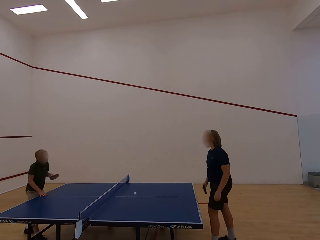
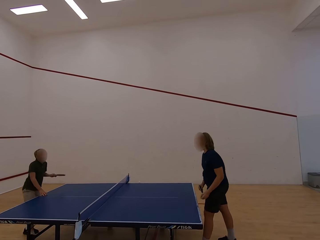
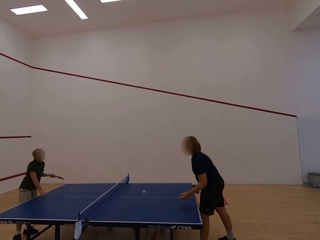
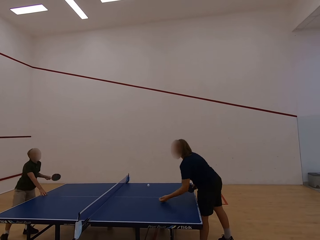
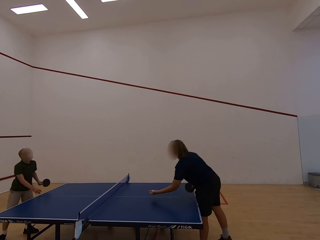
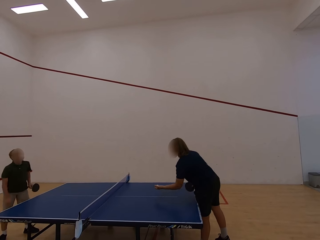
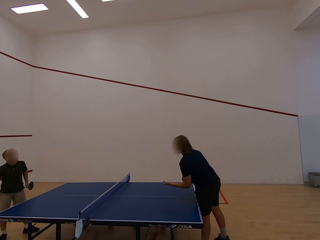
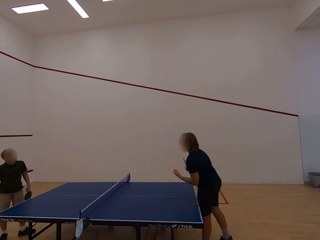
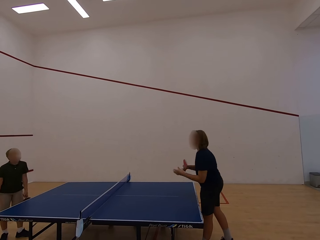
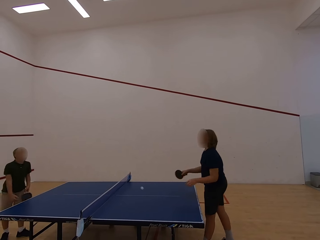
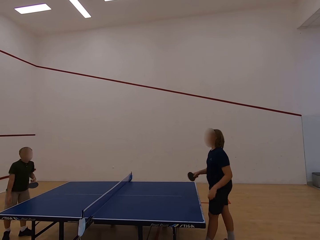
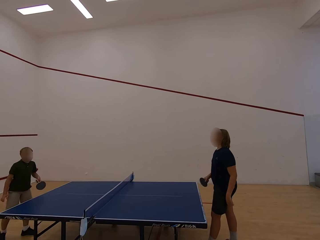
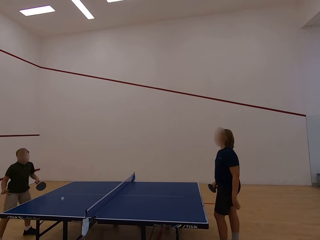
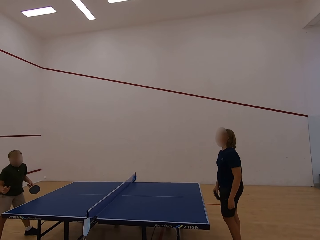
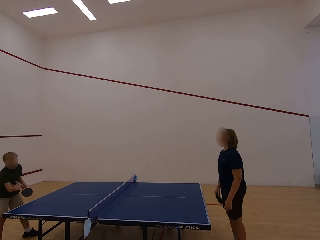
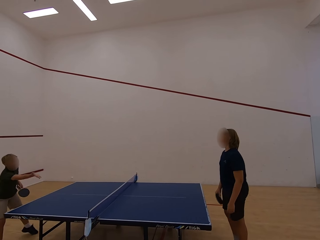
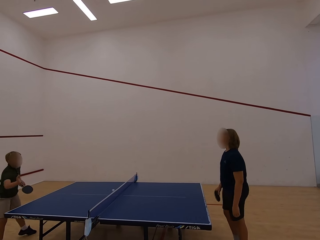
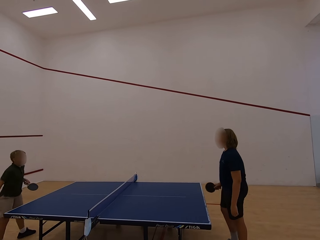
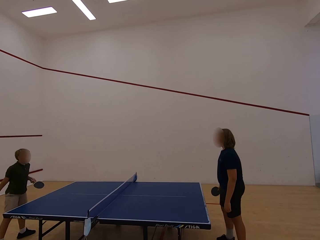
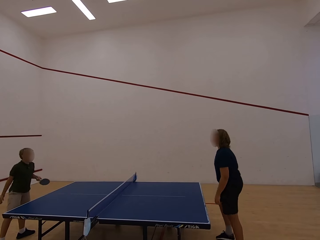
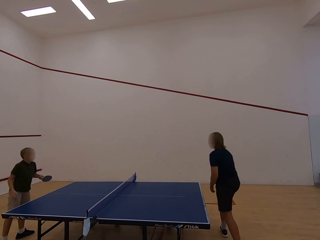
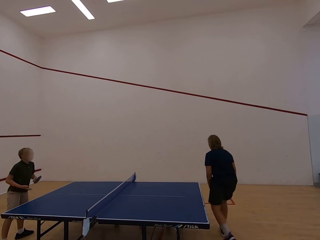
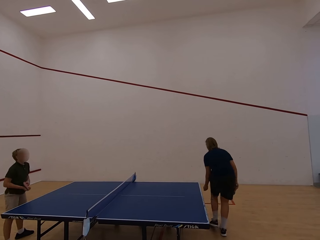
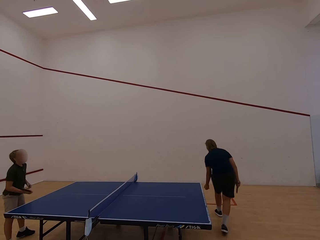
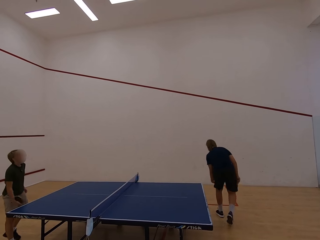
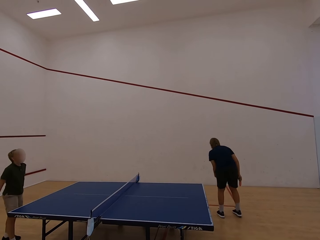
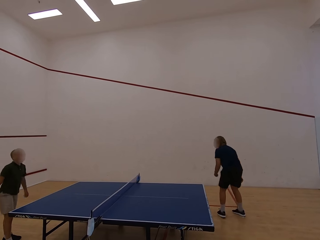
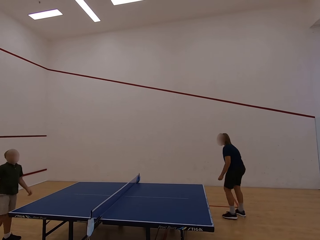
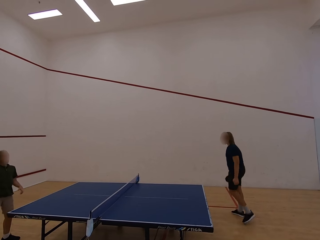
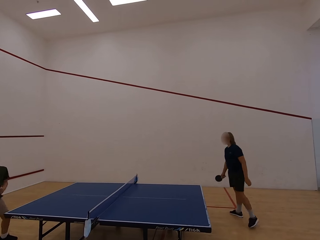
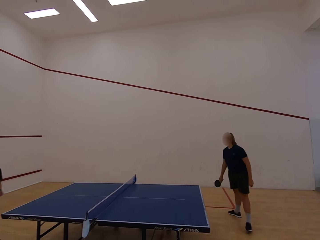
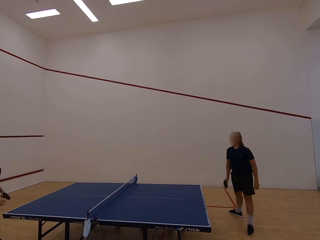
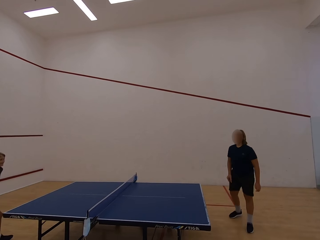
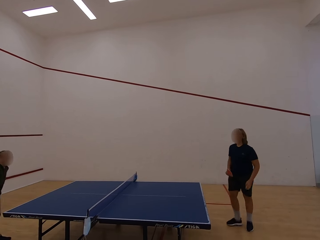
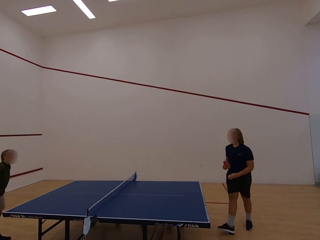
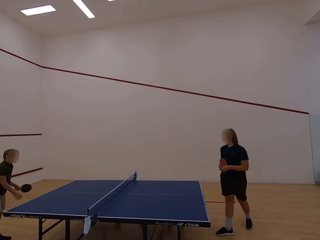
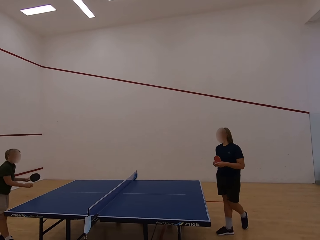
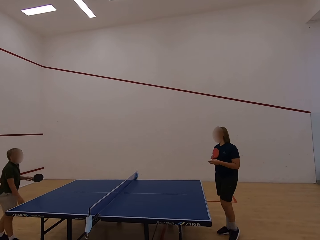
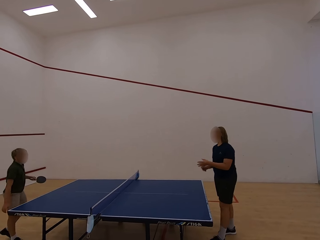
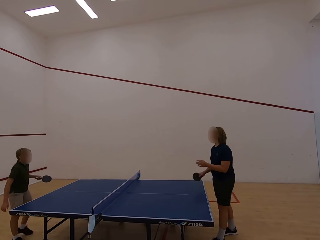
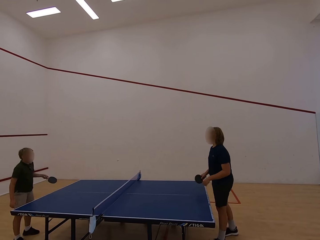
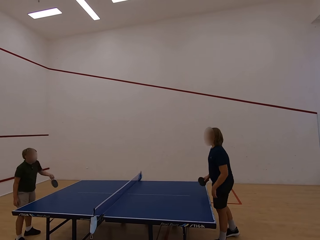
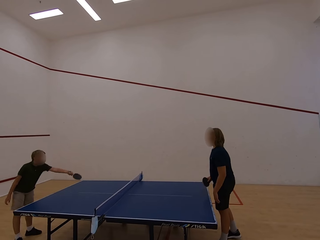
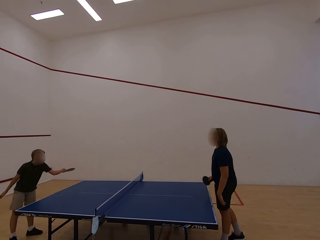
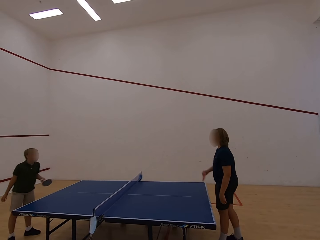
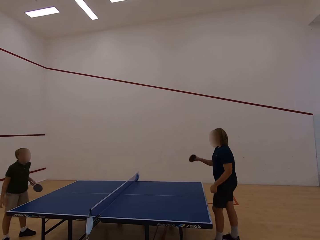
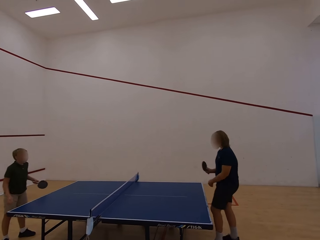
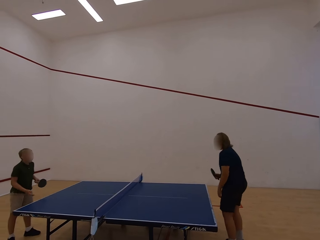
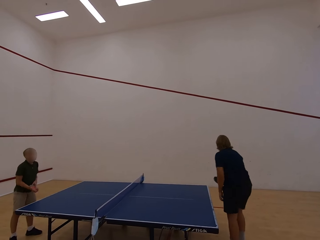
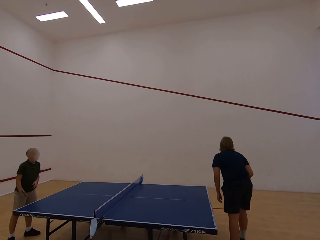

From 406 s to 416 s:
A lady holds the ball with the left hand. The lady catches the ball. The lady plays table tennis. A boy plays table tennis with the lady. The lady follows the ball, holds the ball with the left hand, catches the ball, walks in the room, moves toward the table, and plays table tennis. The boy plays table tennis with the lady.

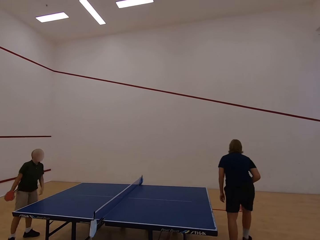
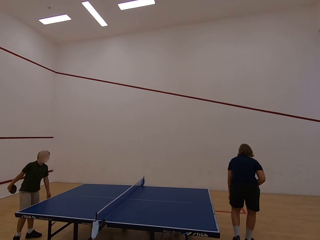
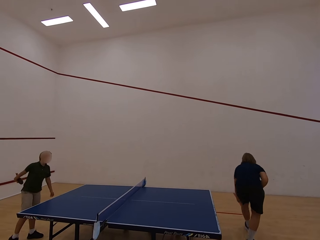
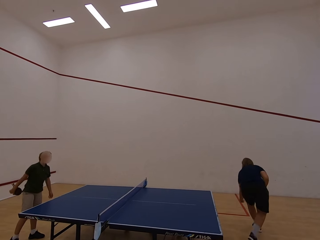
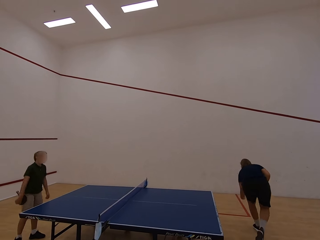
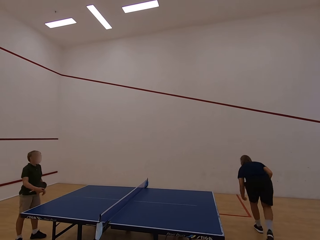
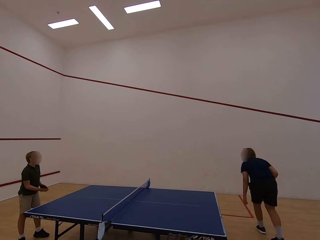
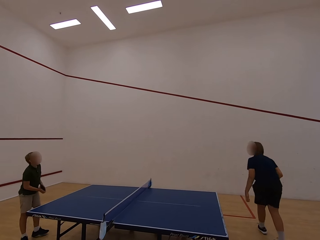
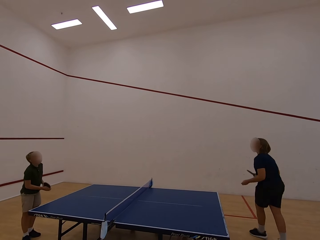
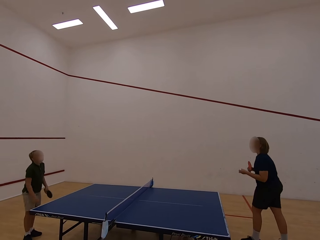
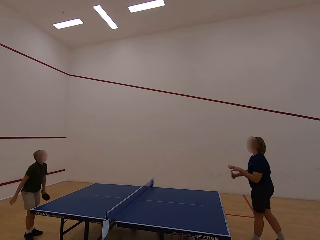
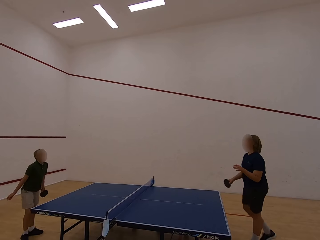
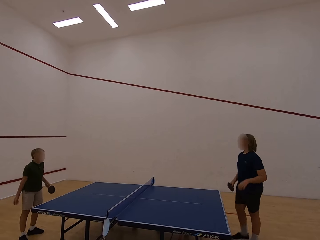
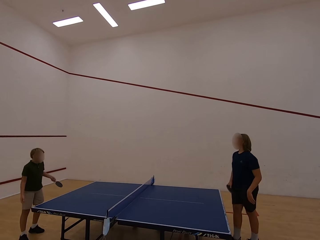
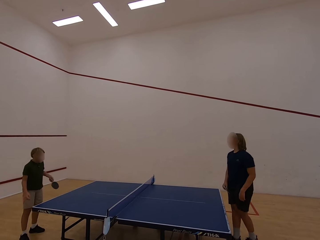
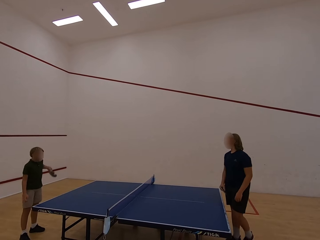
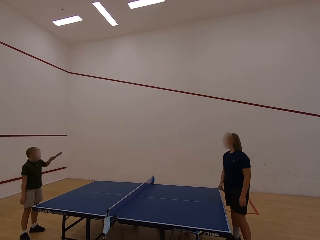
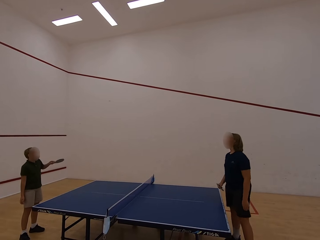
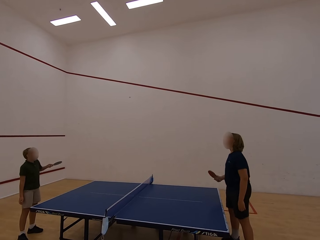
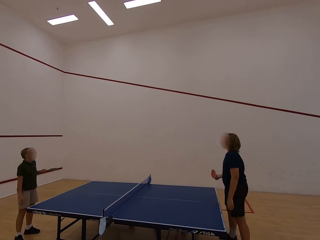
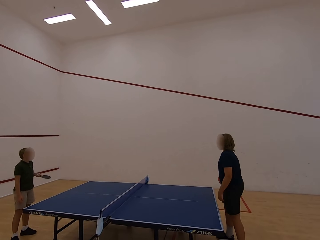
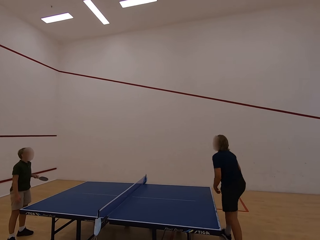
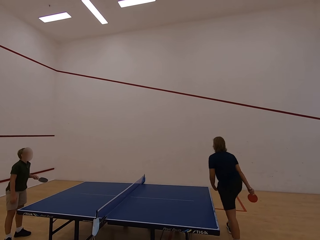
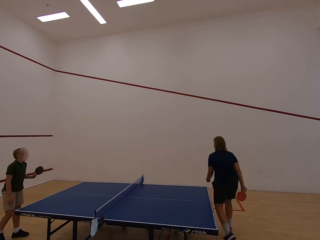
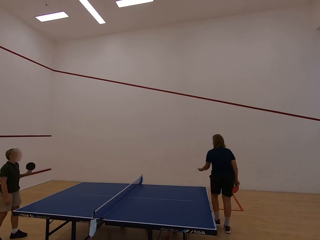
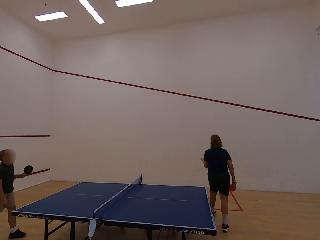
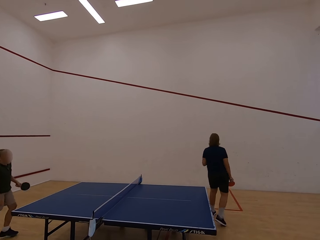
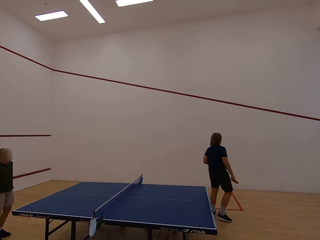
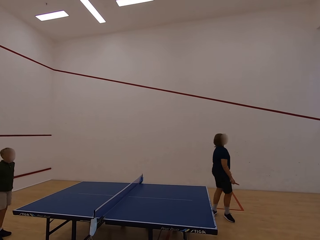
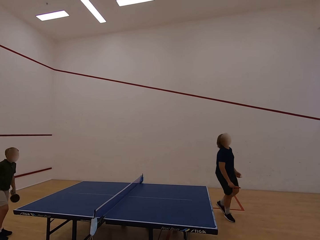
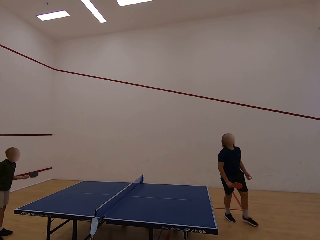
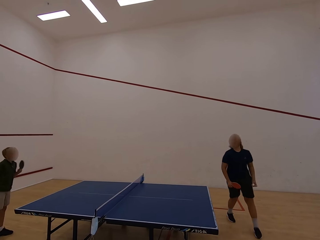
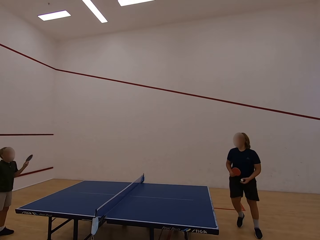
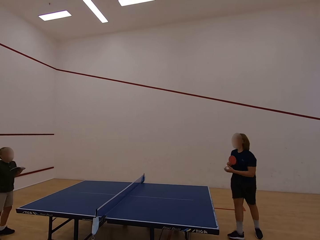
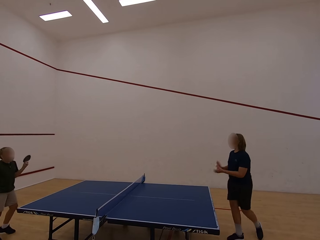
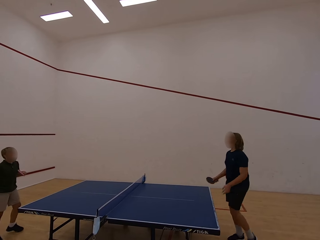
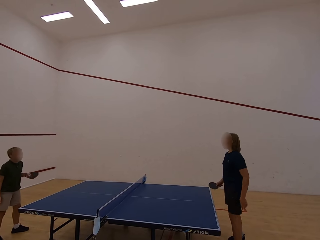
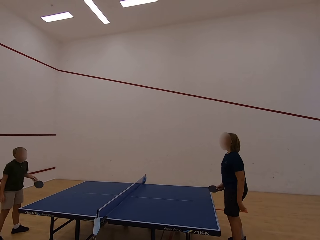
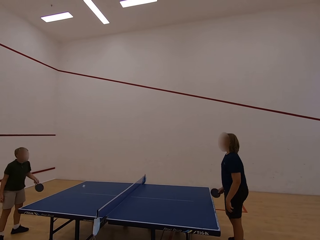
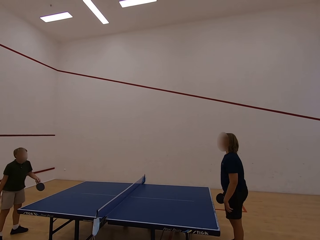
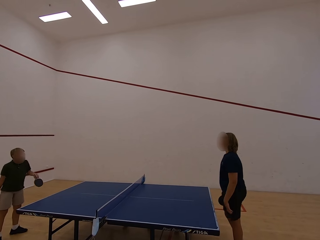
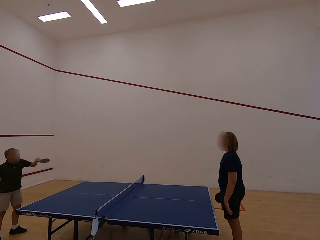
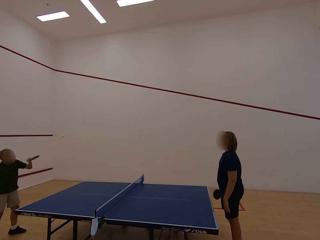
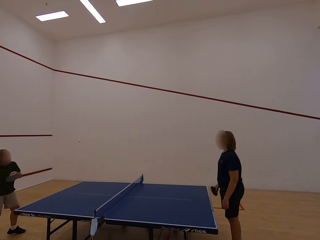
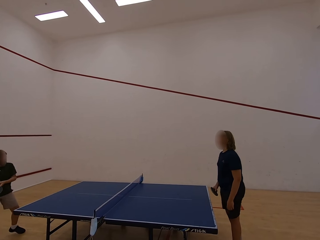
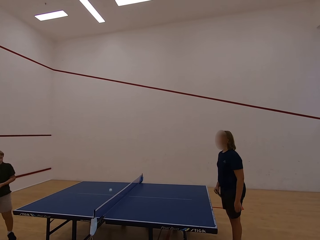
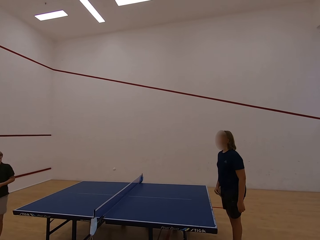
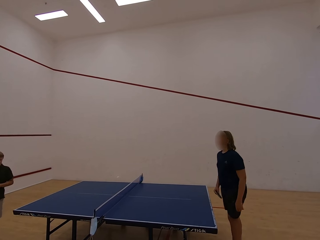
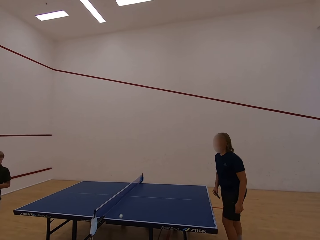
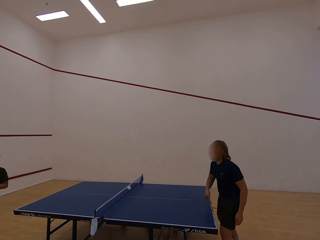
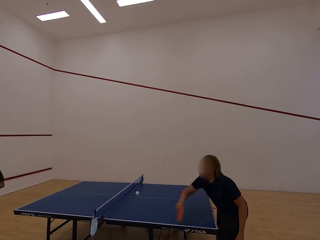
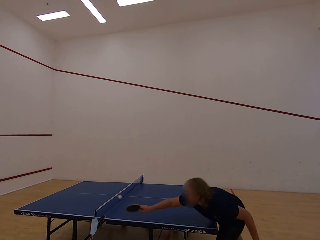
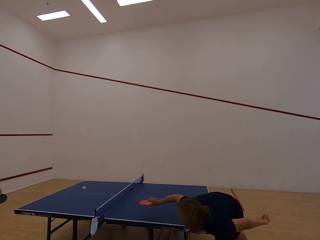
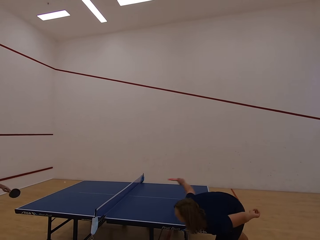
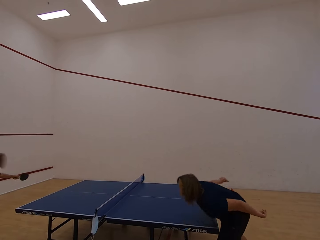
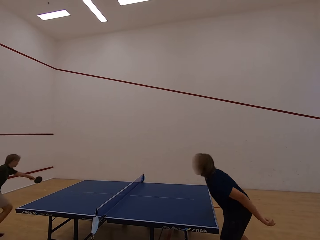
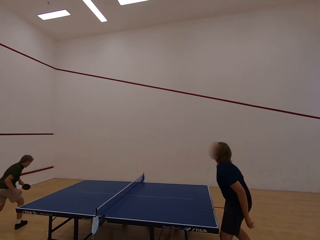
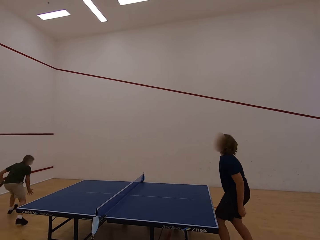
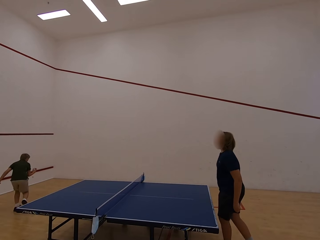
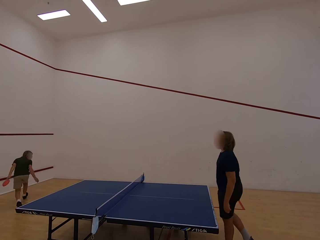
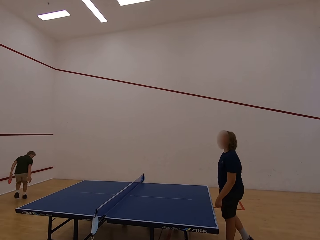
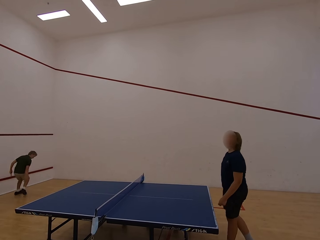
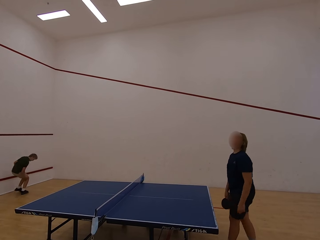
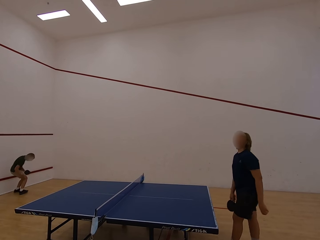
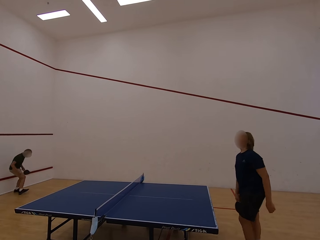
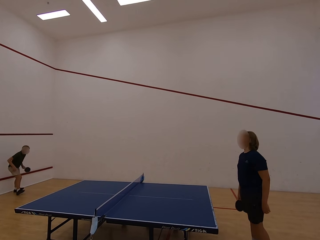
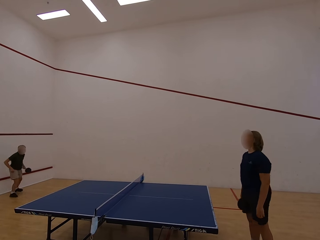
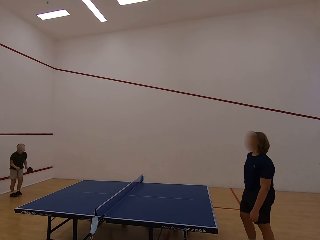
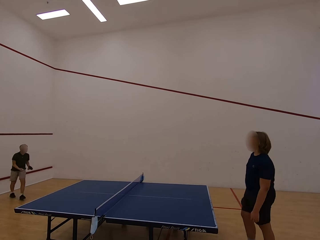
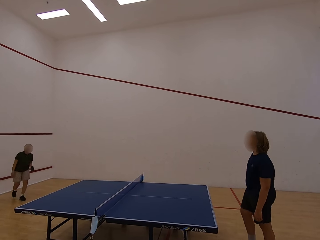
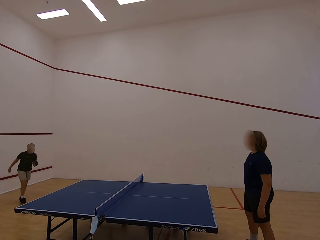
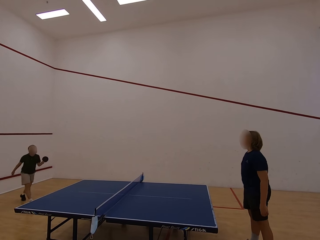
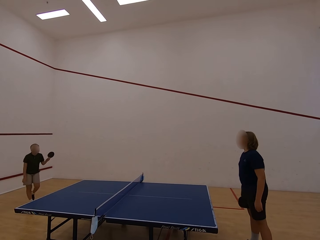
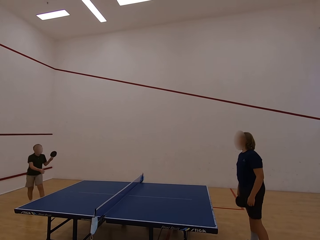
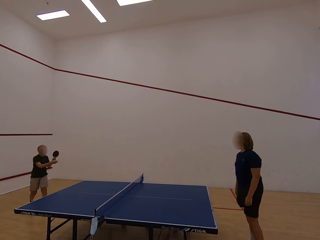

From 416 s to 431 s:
A lady follows the ball, holds the ball with the left hand, and catches the ball. The lady plays table tennis. A boy plays table tennis with the lady. The lady walks in the room, catches the ball, holds the ball with the left hand, walks in the room, and plays table tennis. The boy plays table tennis with the lady. The boy runs in the room, follows the ball, holds the ball with the left hand, runs in the room, catches the ball, and walks towards the table.
